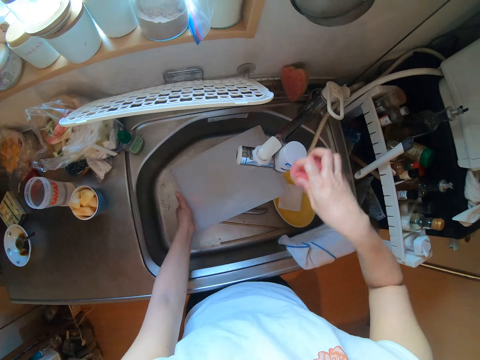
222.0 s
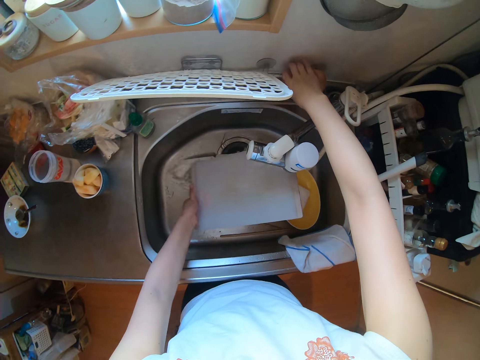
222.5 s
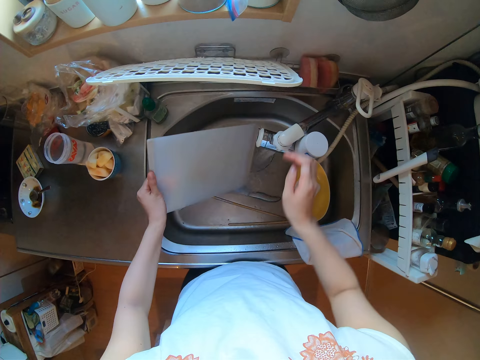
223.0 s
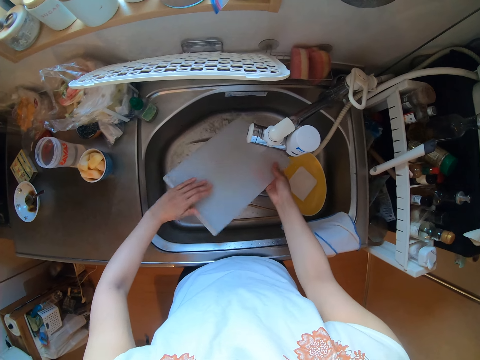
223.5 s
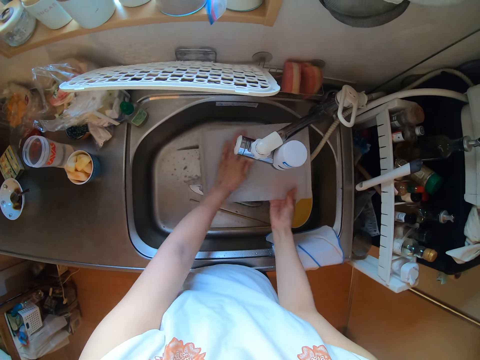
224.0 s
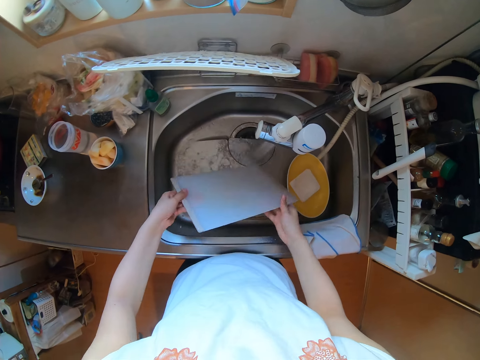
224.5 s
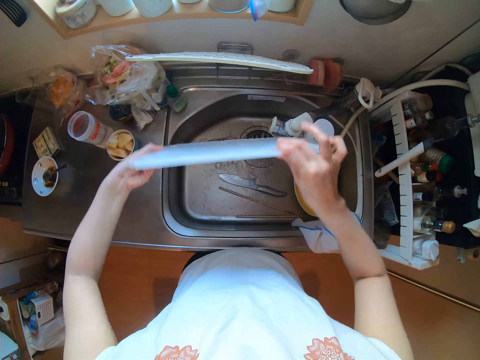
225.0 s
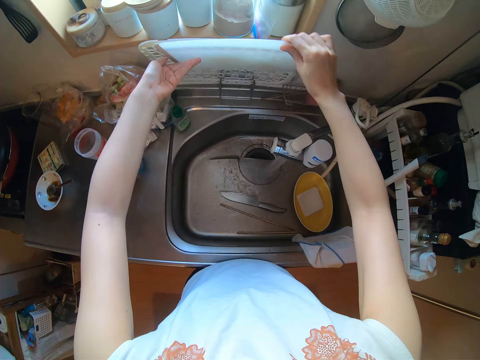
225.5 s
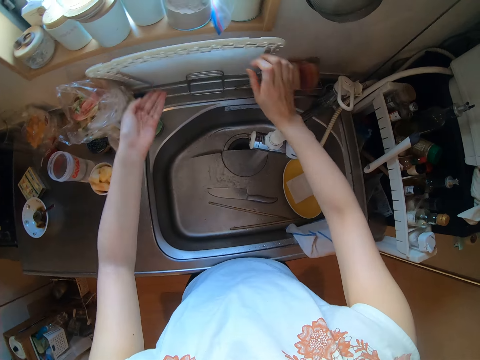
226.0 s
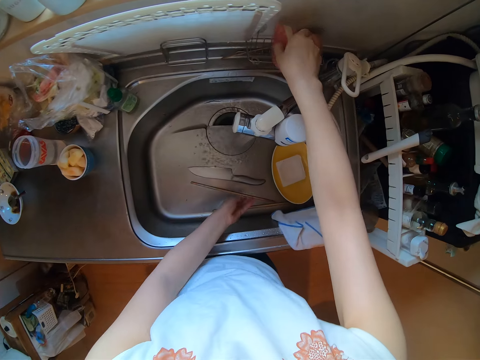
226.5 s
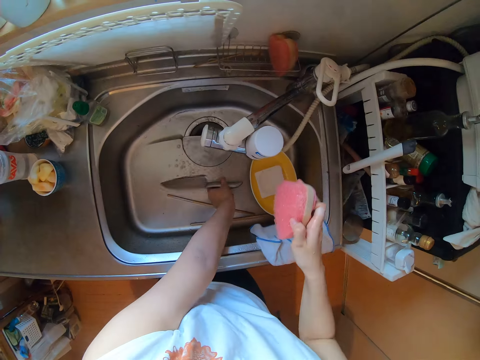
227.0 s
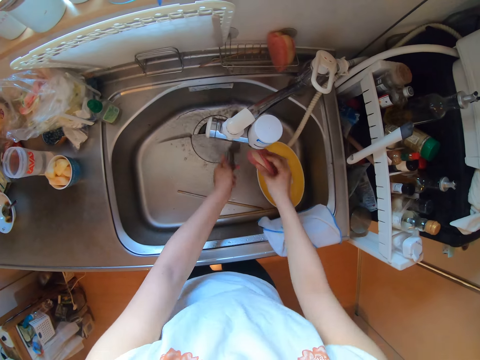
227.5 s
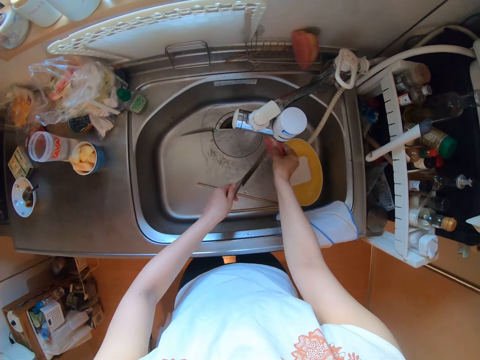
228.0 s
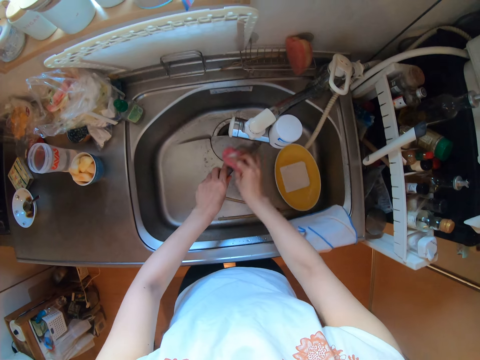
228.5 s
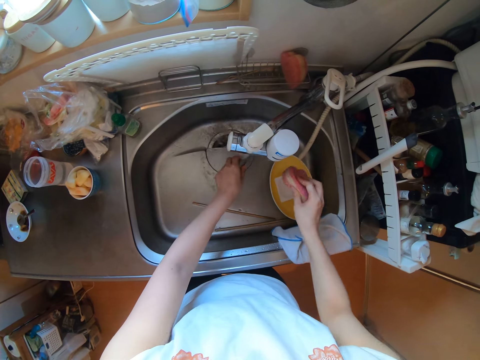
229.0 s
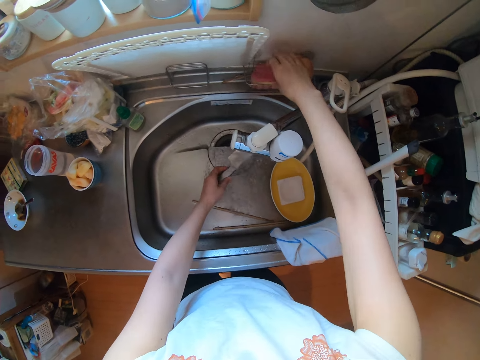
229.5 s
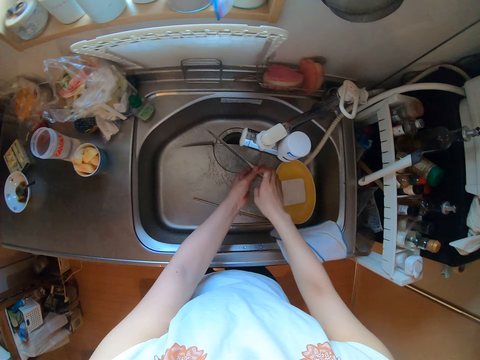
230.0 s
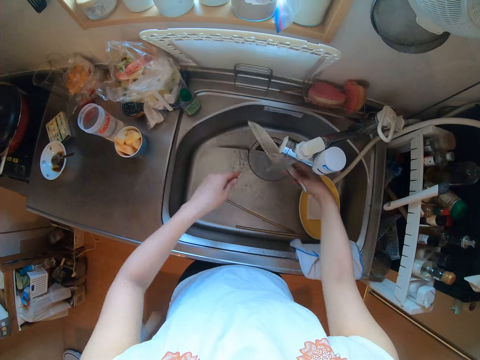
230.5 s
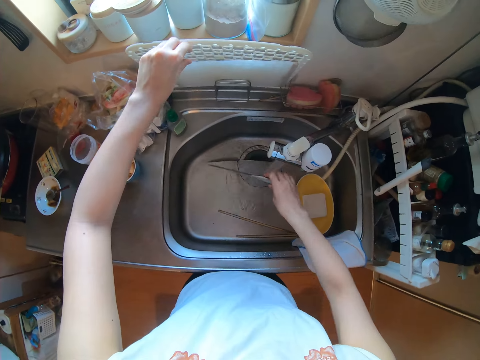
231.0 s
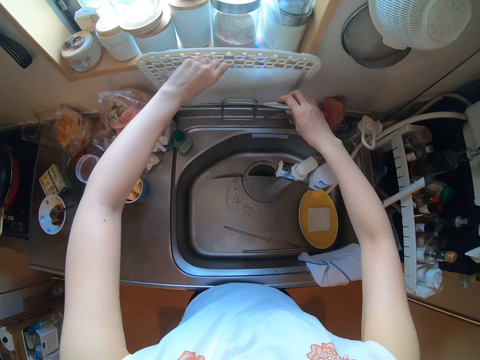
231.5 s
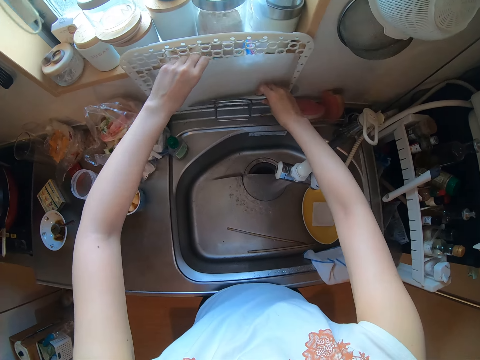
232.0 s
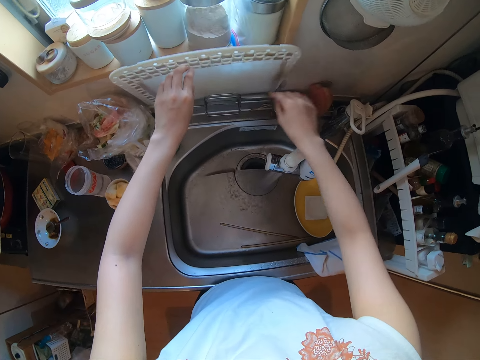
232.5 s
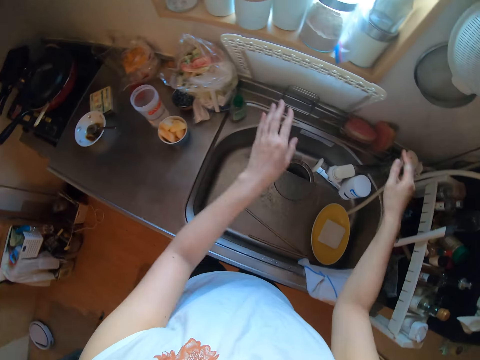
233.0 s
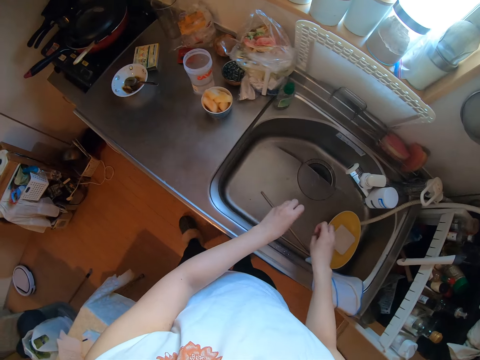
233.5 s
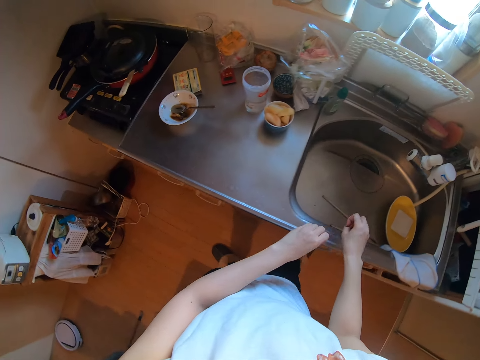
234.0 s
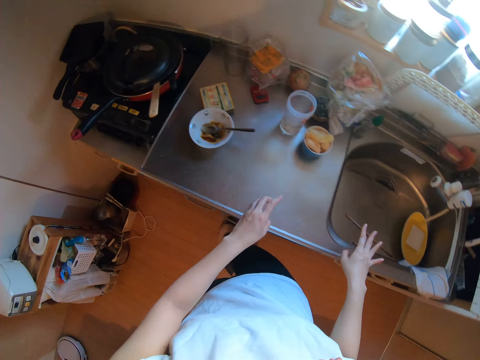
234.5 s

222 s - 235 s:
The camera wearer rinses the chopping board with water from the sink tap. She drops the sponge back on the sink. She places the chopping board on the sink. She picks up the sponge from the sink. She picks up the knife from the sink. She washes the knife with water from the sink and the sponge. She rinses the knife with water from the sink tap. She returns the sponge on the sink. She keeps the knife with the chopping board. She closes the sink tap. She shakes the water off her fingers.

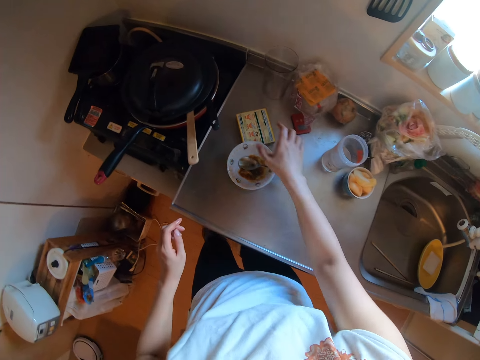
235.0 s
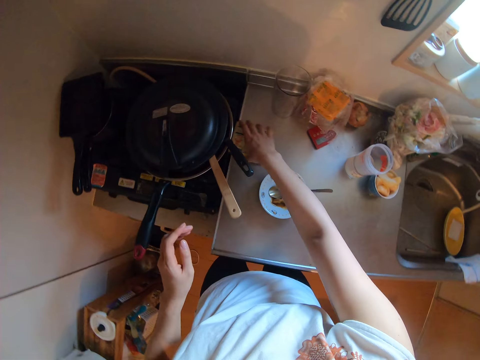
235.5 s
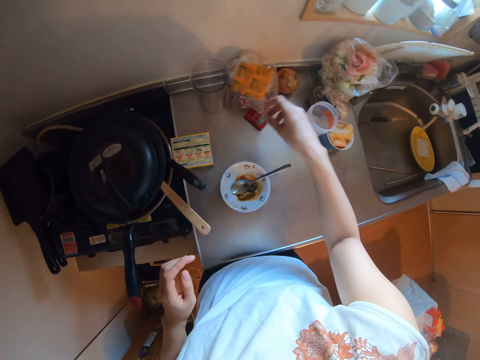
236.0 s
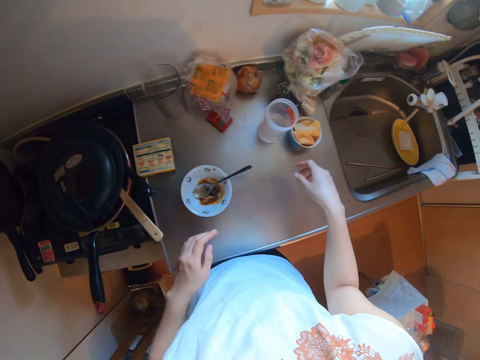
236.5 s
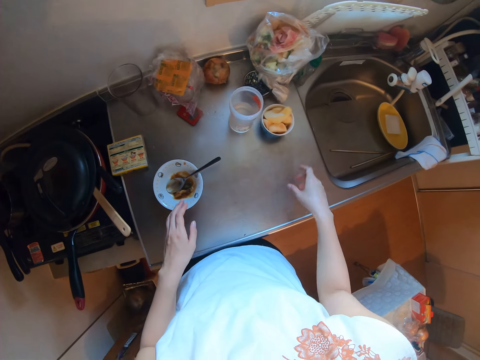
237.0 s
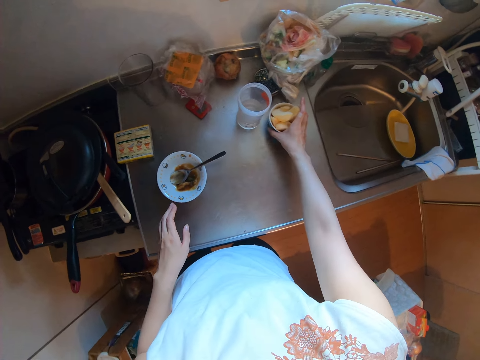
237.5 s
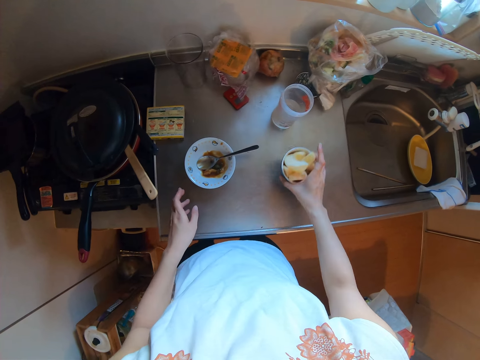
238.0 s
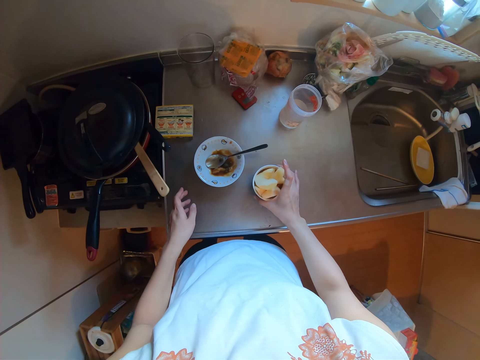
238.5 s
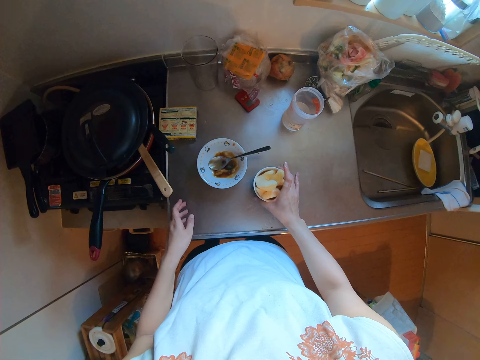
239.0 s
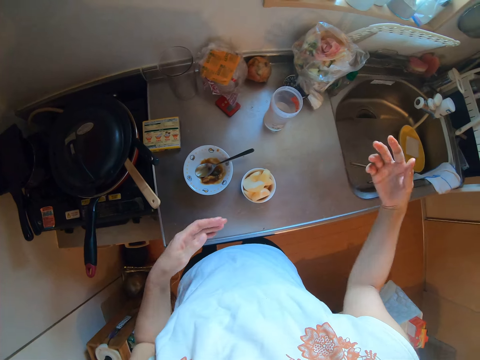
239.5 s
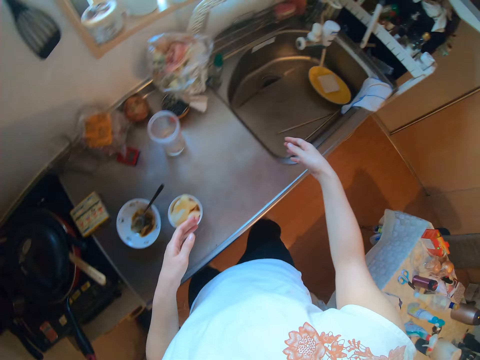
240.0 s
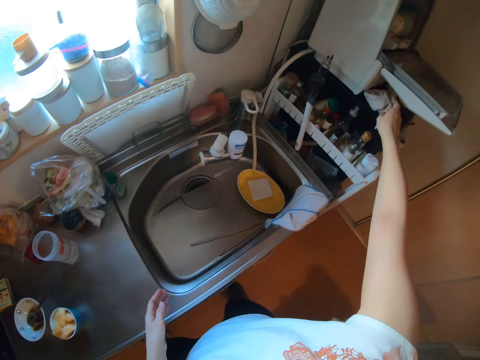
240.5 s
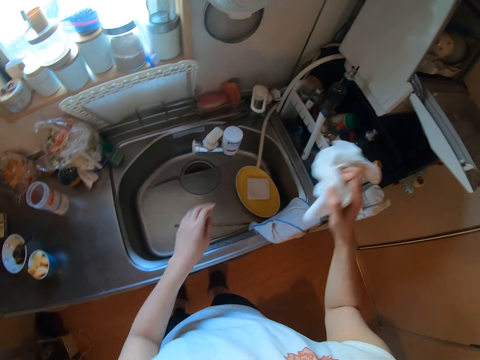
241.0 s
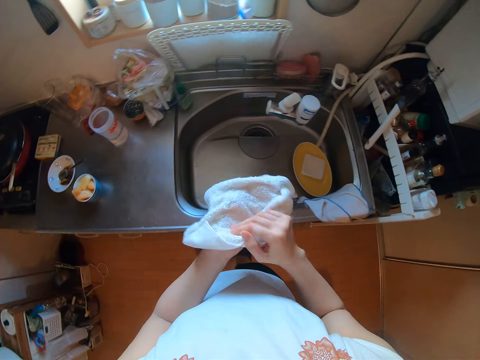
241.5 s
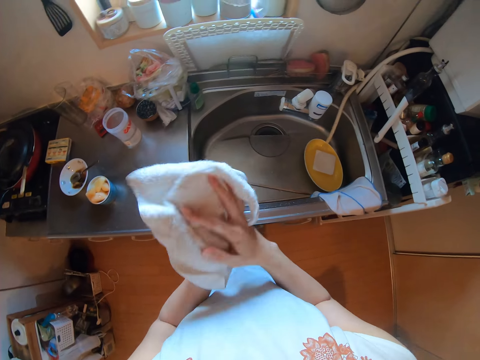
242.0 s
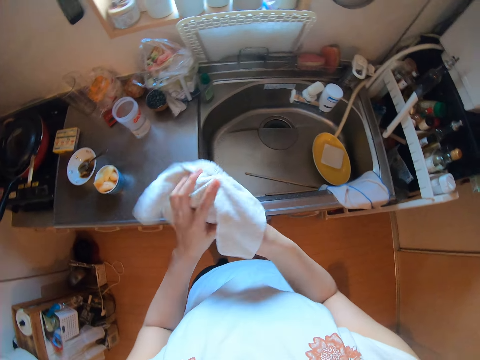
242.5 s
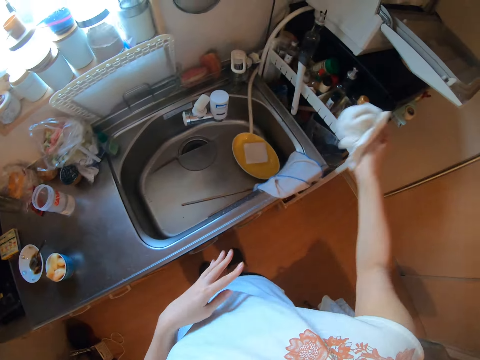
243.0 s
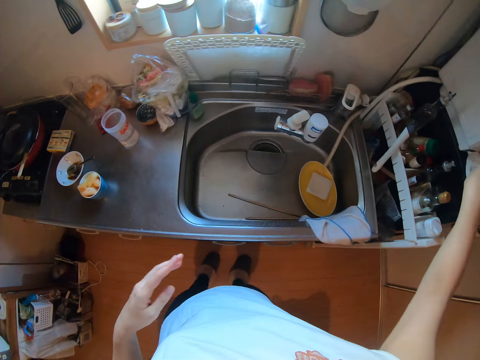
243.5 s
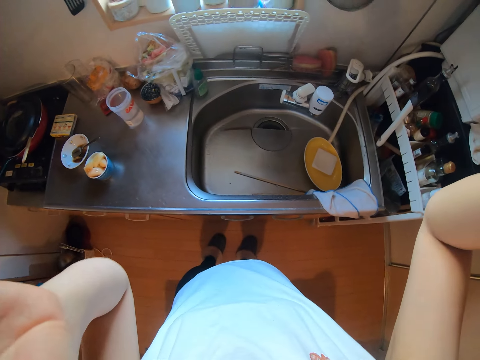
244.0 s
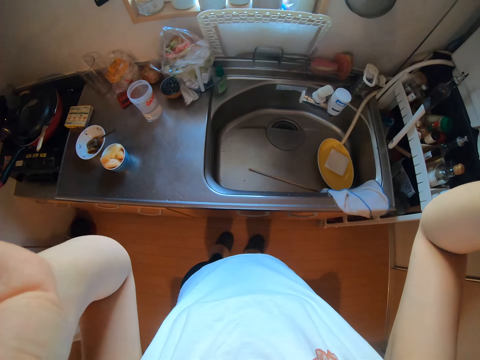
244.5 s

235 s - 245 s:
The camera wearer extends the match box on the stainless steel counter top. She extends the bowl with the fruits on the stainless steel counter top. She picks up a napkin from the spice rack. She dries her hands with the napkin. She drops the napkin back on the spice rack. She holds something.
